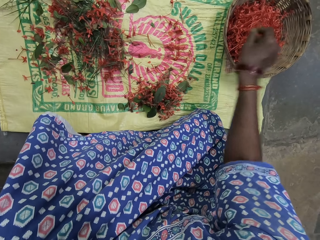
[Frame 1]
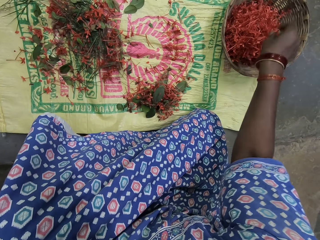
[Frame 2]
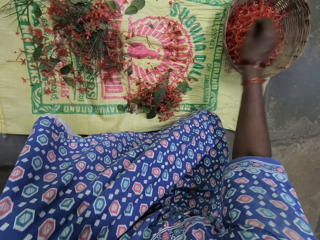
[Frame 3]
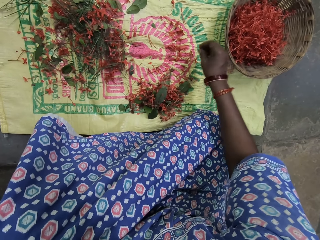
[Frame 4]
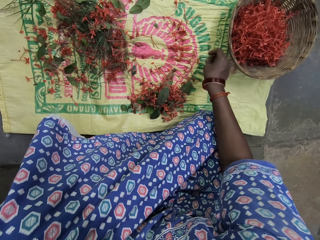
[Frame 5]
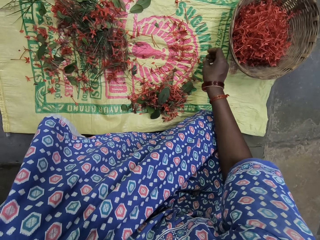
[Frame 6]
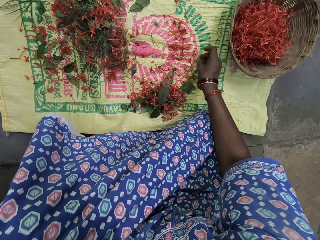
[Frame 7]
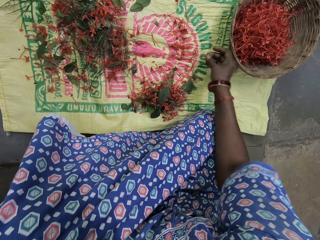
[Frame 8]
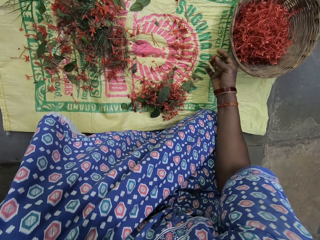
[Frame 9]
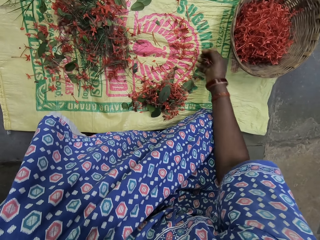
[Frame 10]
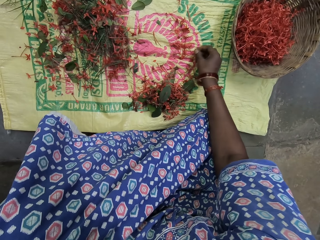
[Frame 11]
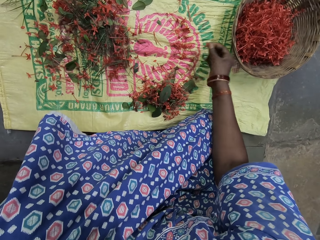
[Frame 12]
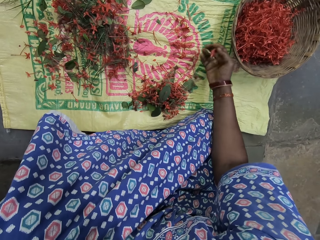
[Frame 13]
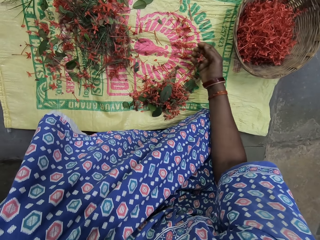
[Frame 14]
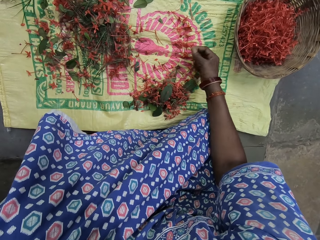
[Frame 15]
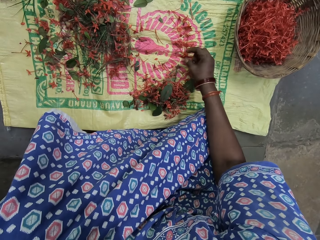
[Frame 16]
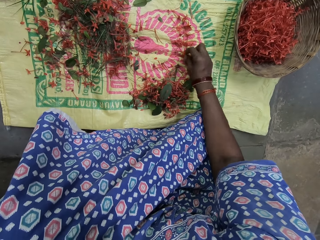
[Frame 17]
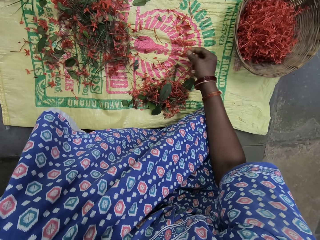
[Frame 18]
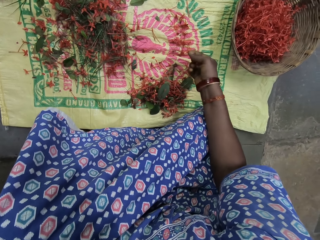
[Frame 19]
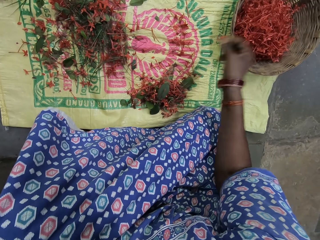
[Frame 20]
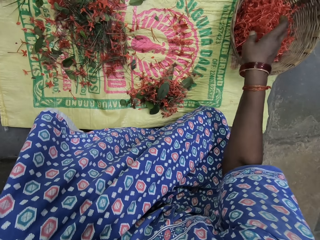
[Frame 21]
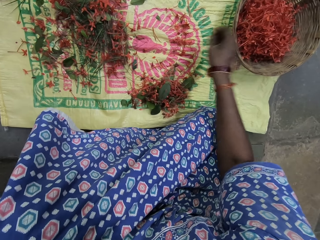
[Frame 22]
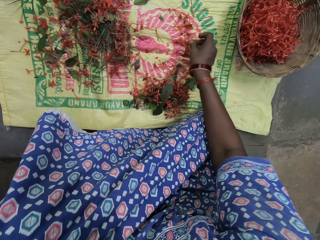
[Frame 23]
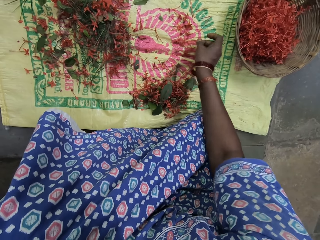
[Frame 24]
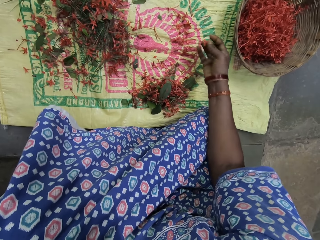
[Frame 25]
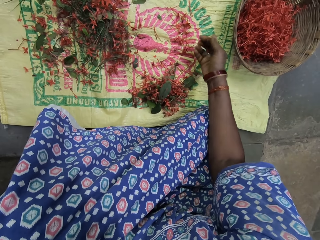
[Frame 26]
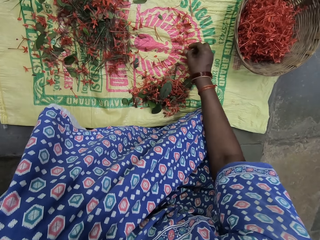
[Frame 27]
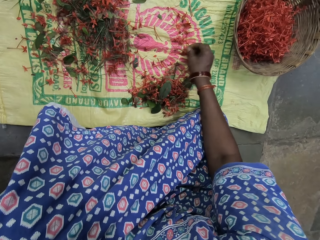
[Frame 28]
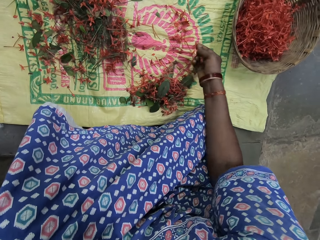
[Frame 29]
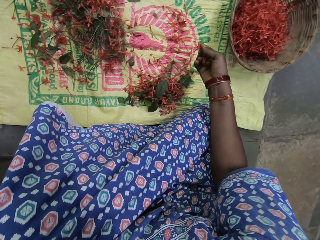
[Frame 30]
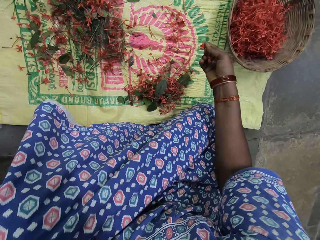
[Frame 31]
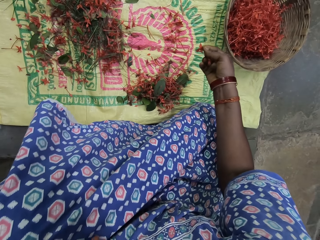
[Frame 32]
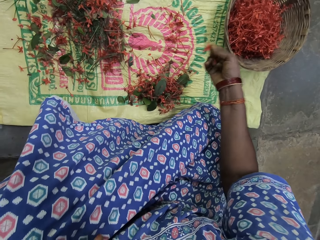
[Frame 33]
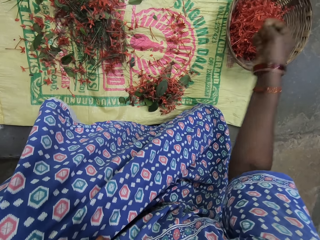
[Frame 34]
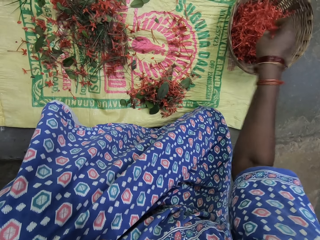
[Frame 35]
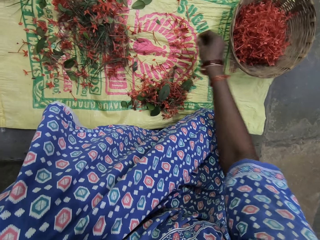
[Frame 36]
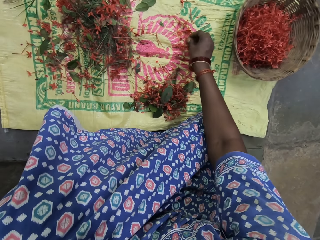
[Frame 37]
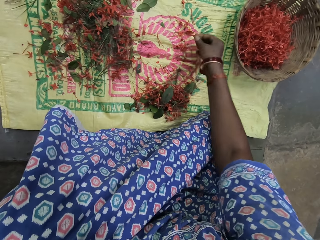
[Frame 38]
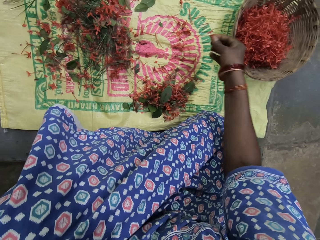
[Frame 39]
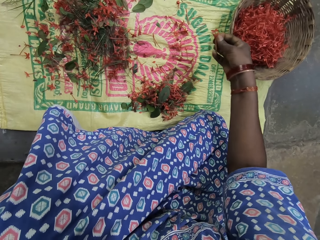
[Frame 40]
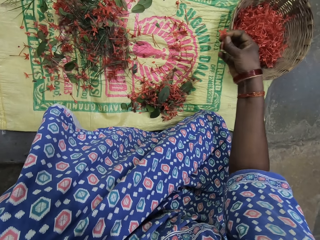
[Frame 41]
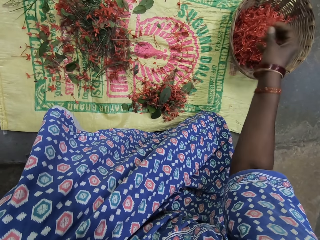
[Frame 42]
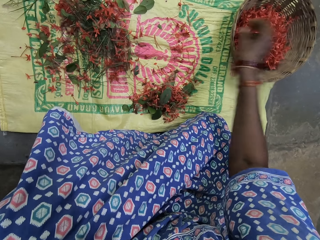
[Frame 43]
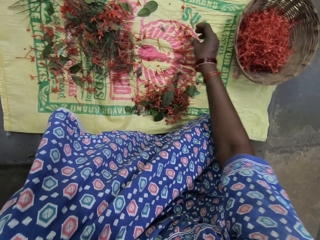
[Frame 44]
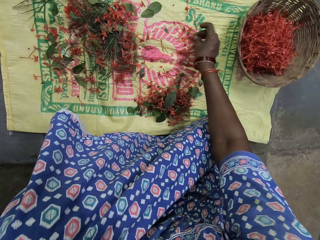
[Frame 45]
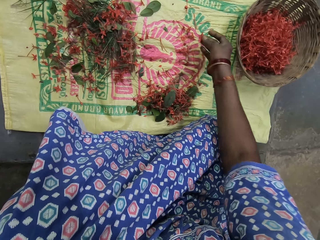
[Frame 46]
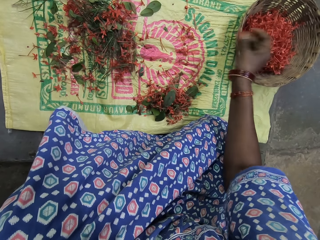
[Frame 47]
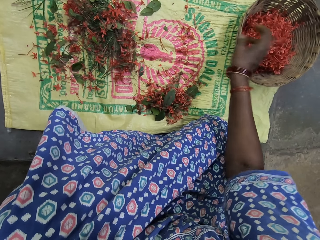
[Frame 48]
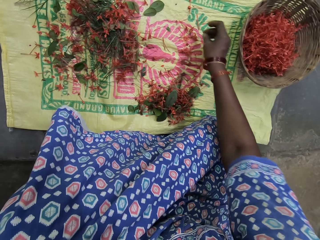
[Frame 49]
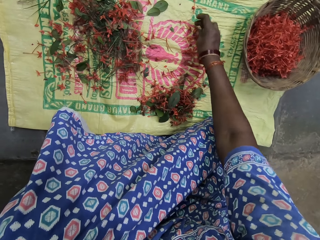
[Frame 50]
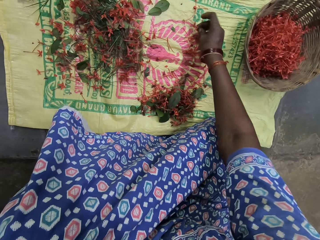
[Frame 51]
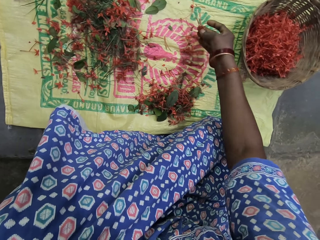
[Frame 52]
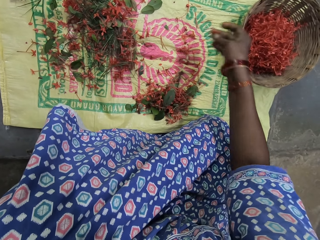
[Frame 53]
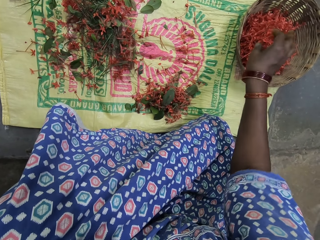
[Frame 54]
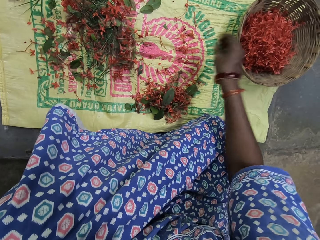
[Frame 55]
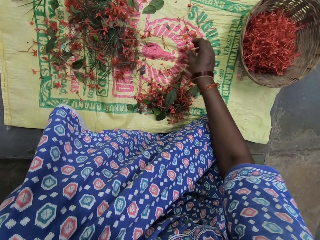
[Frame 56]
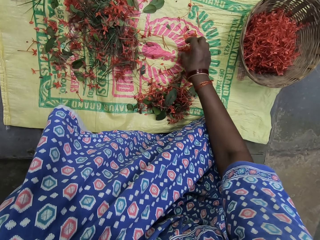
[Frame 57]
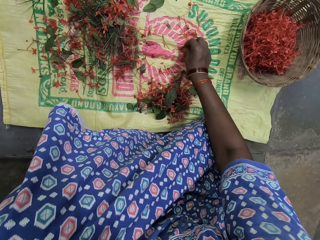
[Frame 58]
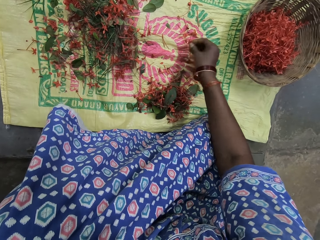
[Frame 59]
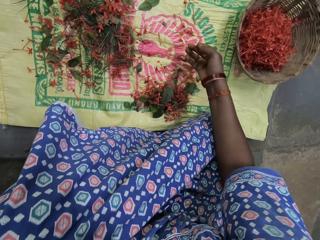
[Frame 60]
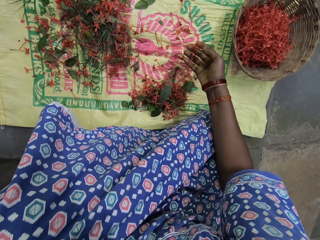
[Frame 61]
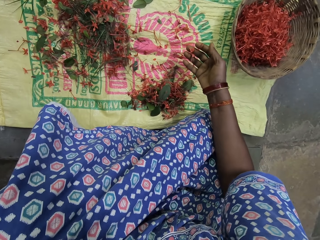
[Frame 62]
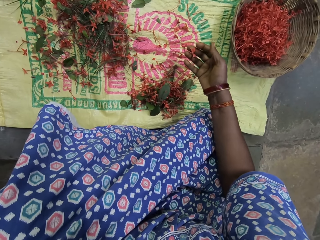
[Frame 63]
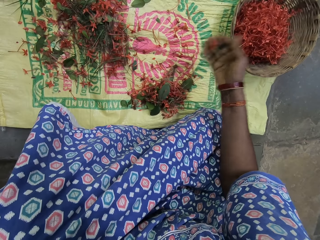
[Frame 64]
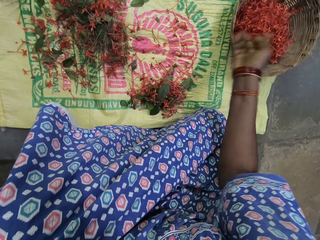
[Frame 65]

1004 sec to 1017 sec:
The camera wearer drops flowers in a basket. They pick flowers. They drop flowers in the basket. They pick flowers. They drop flowers in the basket. They pick flowers. They drop flowers in the basket. They pick flowers. They drop flowers in the basket. They pick flowers. They drop flowers in the basket. They pick flowers.

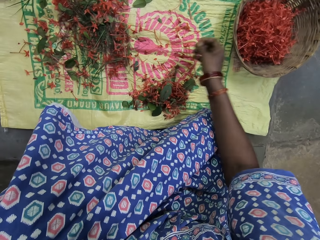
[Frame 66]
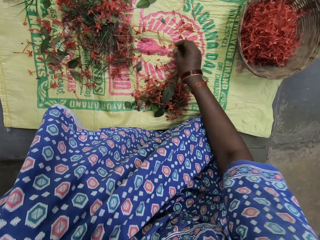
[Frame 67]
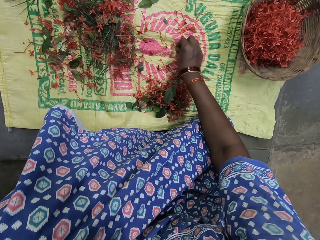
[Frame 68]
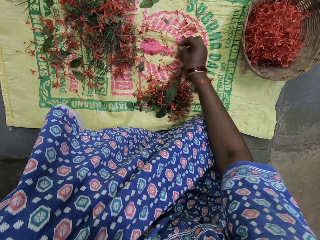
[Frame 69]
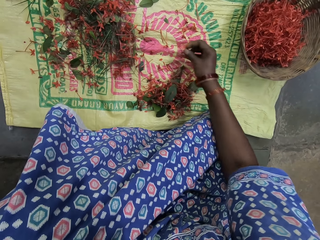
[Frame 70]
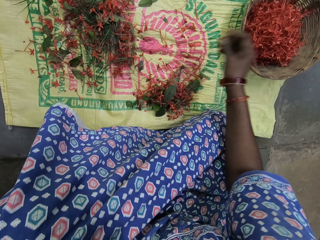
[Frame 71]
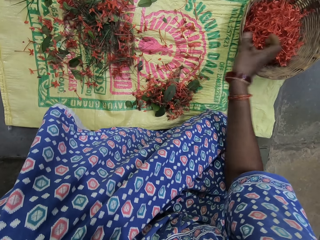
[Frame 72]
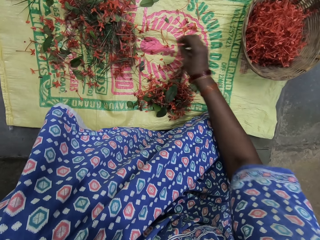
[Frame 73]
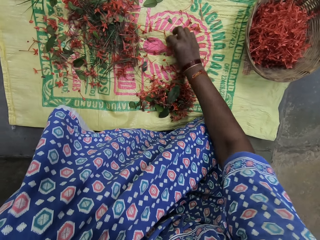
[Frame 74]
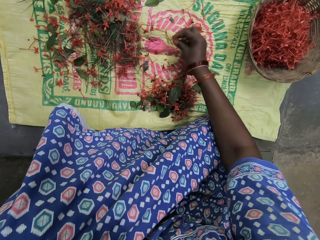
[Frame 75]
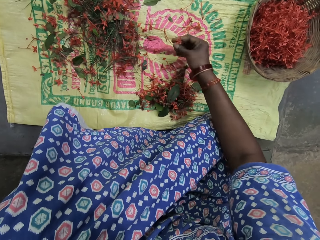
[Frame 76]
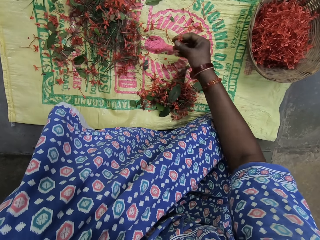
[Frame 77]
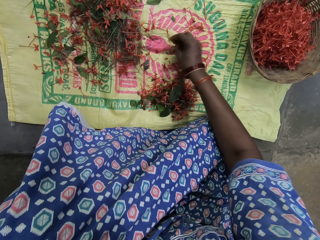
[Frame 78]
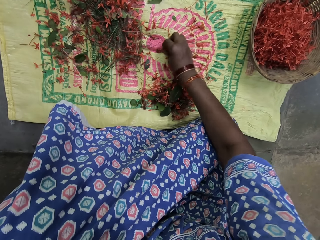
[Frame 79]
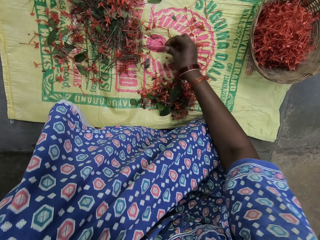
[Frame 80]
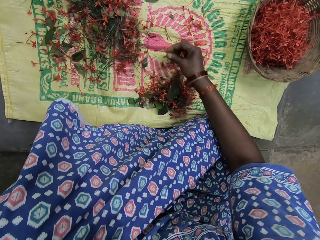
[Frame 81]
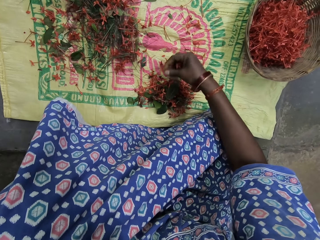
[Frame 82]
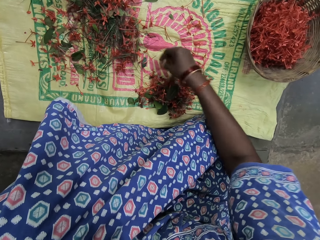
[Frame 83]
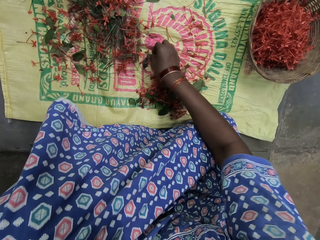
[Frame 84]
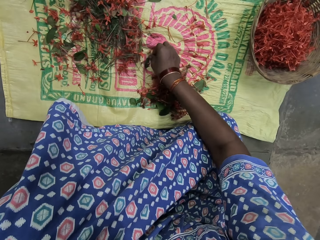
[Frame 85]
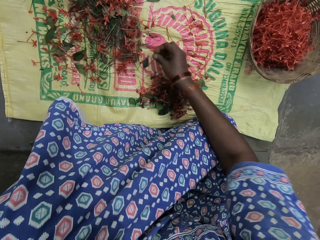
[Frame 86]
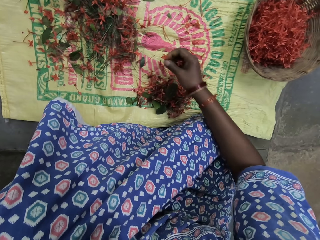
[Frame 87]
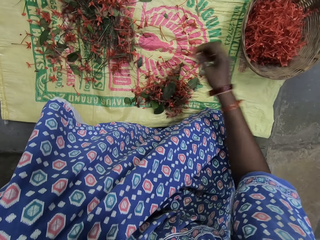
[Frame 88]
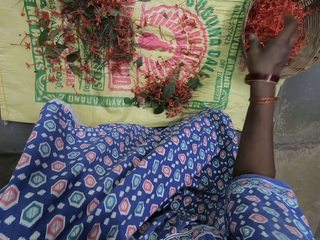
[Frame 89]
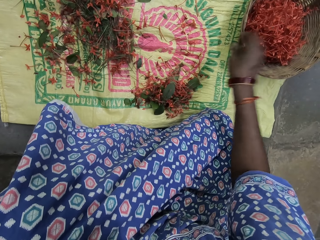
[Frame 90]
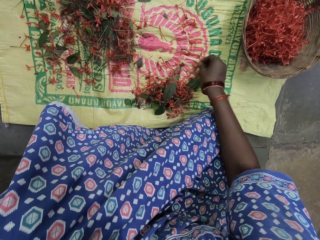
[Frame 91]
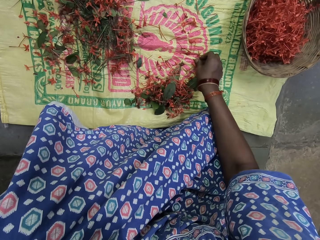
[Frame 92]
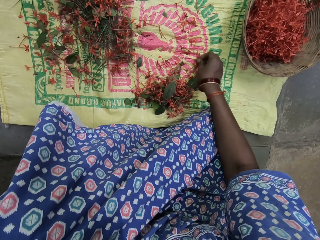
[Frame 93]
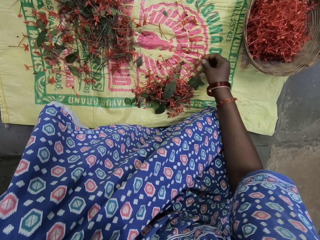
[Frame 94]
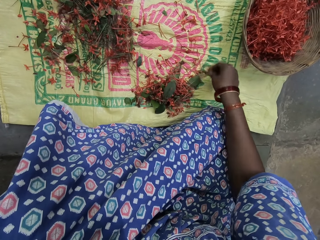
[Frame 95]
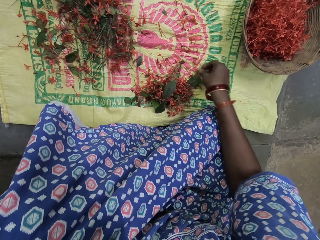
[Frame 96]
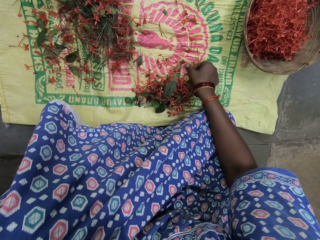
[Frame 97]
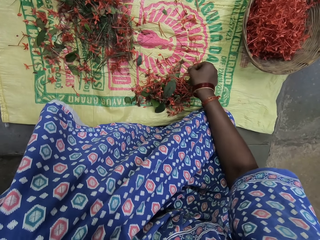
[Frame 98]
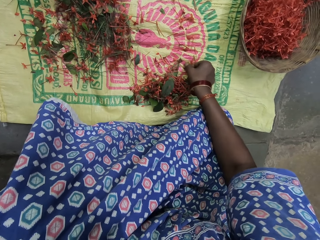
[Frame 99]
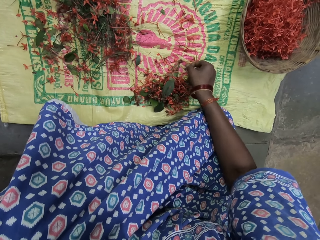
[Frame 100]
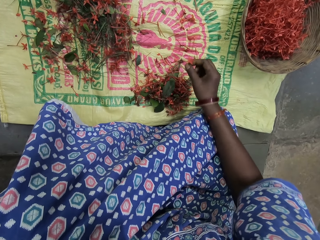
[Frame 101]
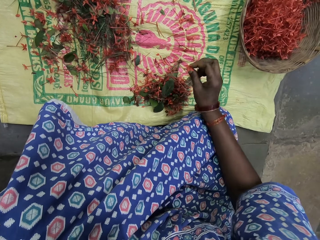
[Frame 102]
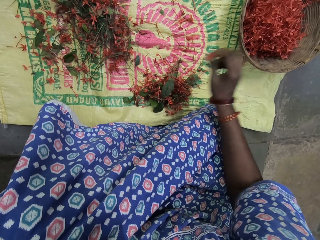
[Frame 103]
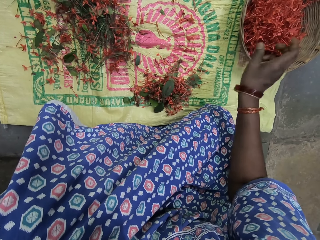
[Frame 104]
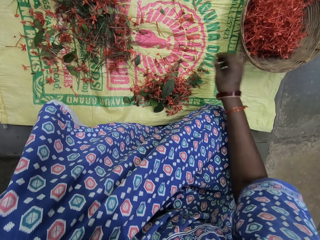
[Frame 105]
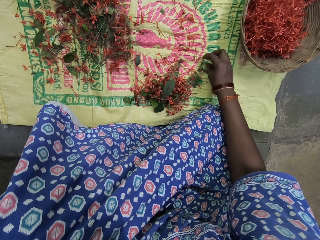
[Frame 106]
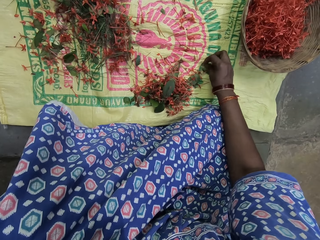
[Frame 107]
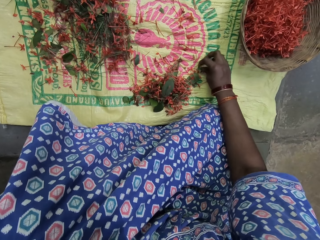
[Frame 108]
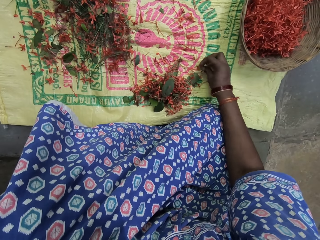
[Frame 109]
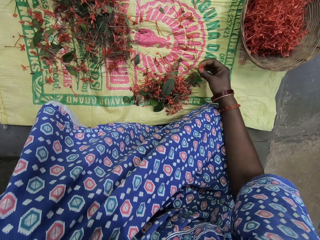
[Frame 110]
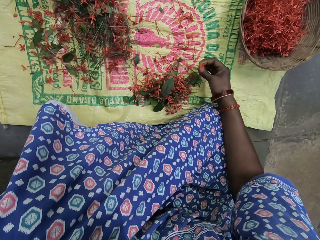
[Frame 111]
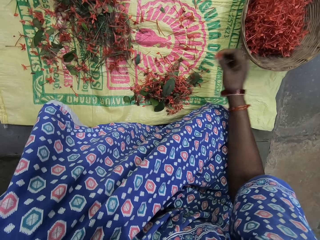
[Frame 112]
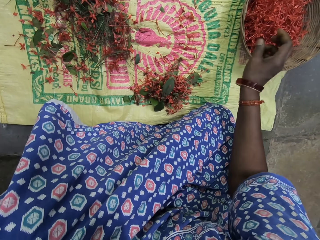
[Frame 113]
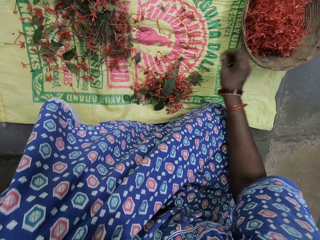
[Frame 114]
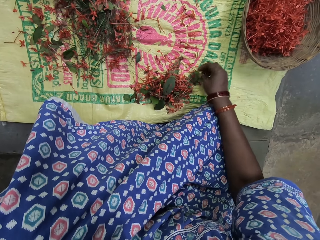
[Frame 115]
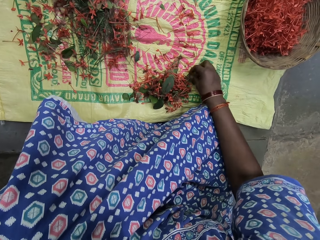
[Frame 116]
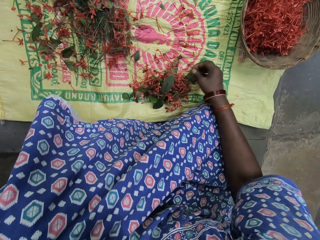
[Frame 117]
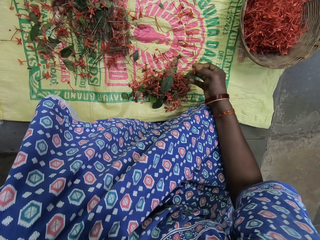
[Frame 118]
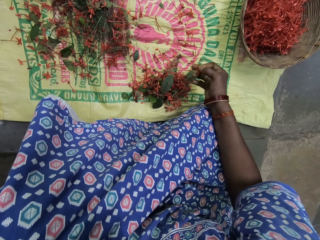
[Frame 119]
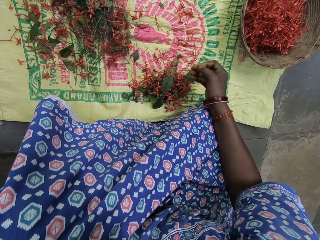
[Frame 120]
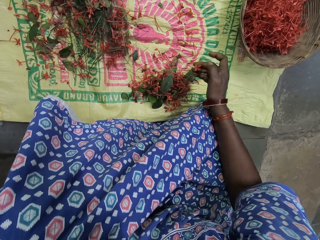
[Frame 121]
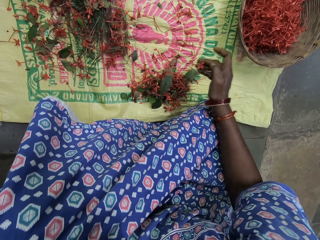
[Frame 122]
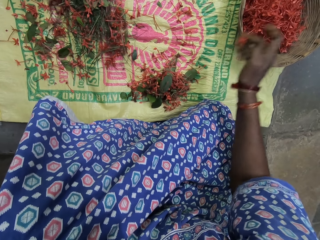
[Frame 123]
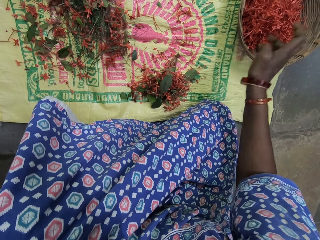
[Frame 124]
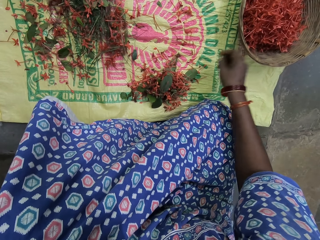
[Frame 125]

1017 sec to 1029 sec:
The camera wearer drops flowers in a basket. They pick flowers. They drop flowers in the basket. They pick flowers. They drop flowers in the basket. They pick flowers. They drop flowers in the basket. They pick flowers. They drop flowers on a sack. They pick flowers. They drop flowers in the basket. They pick flowers. They drop flowers in the basket. They pick flowers.
